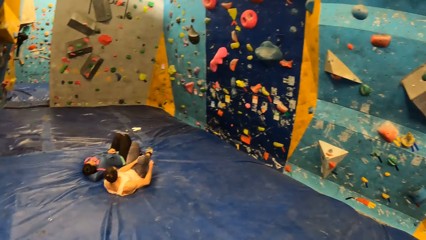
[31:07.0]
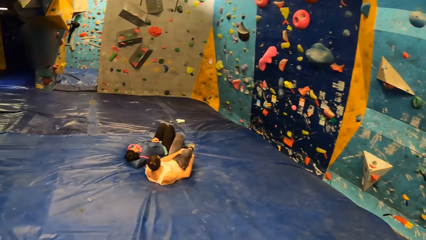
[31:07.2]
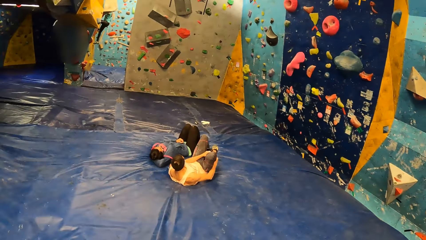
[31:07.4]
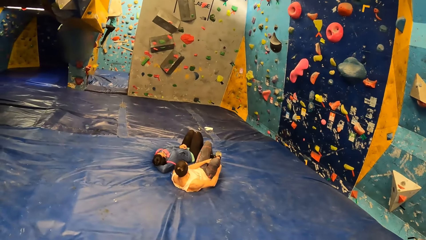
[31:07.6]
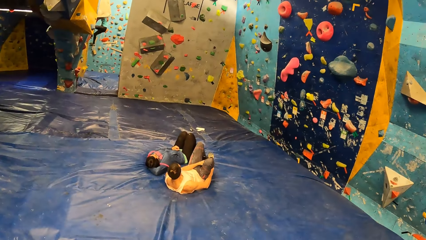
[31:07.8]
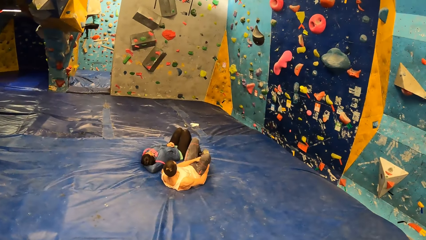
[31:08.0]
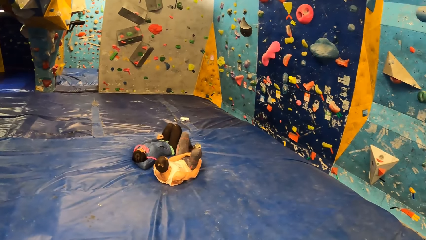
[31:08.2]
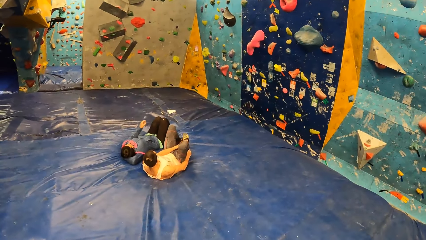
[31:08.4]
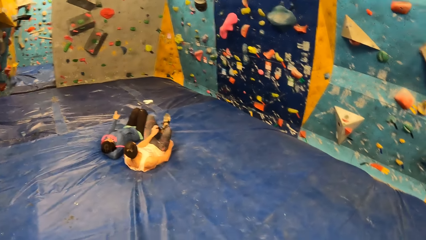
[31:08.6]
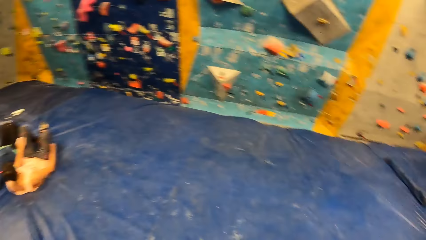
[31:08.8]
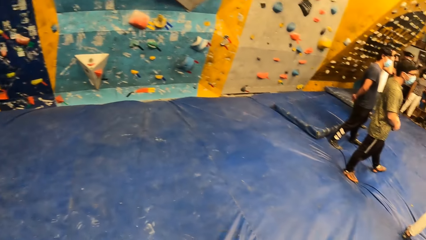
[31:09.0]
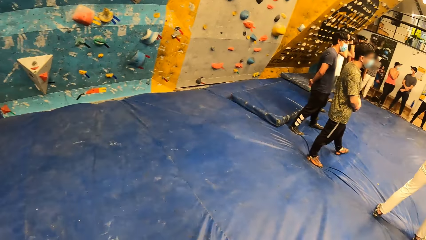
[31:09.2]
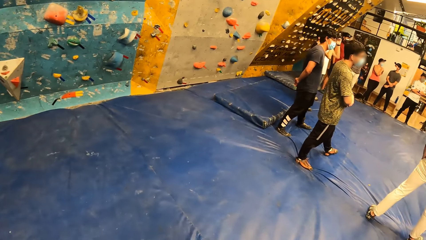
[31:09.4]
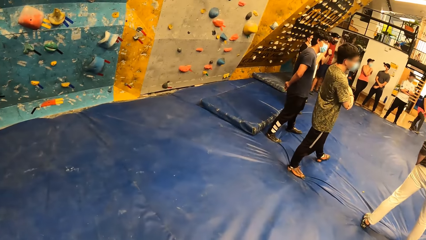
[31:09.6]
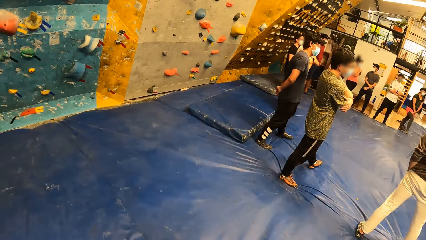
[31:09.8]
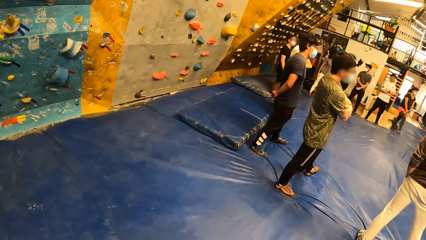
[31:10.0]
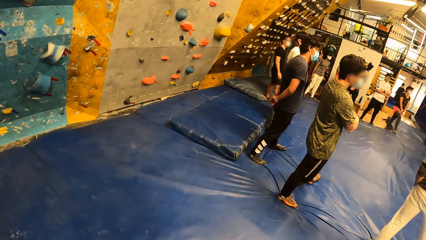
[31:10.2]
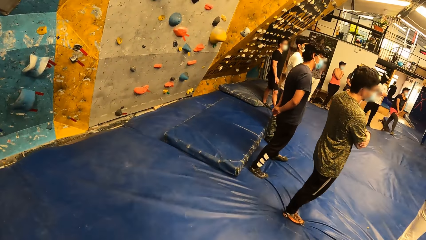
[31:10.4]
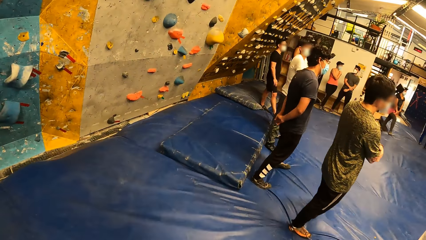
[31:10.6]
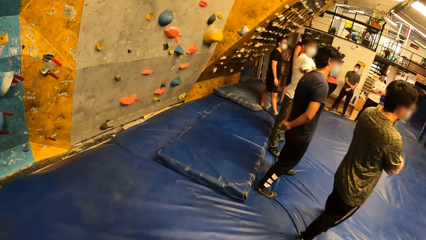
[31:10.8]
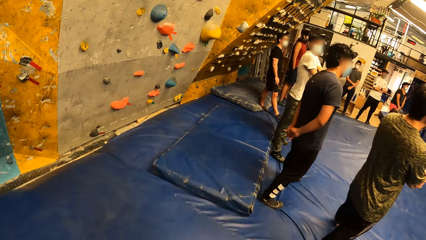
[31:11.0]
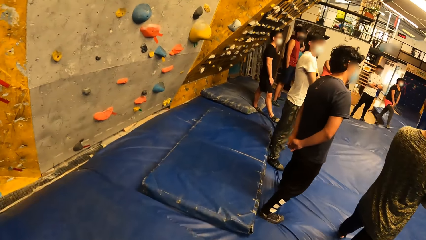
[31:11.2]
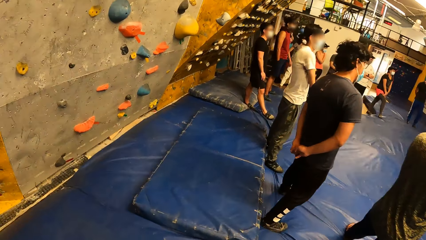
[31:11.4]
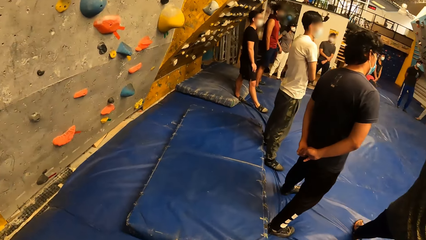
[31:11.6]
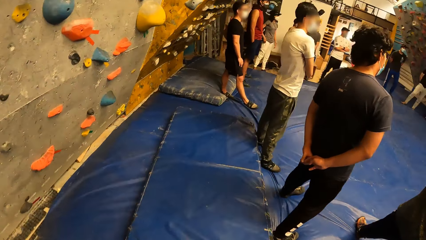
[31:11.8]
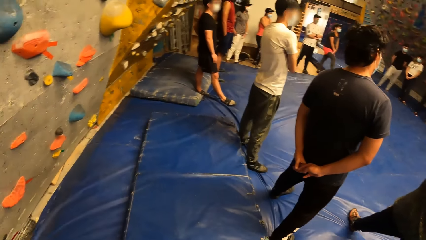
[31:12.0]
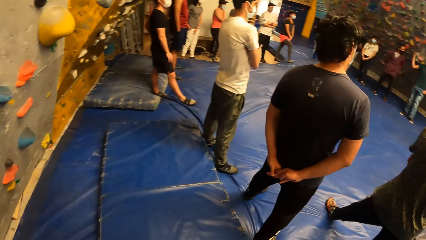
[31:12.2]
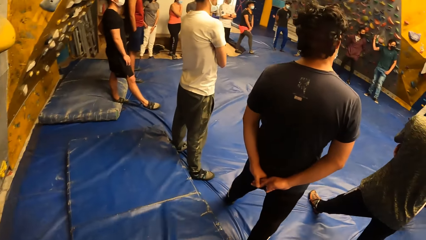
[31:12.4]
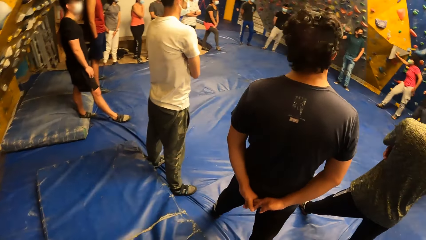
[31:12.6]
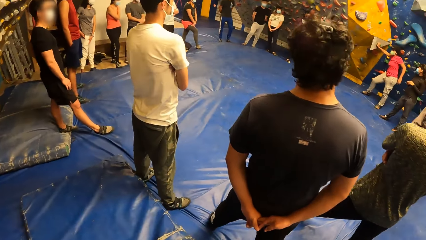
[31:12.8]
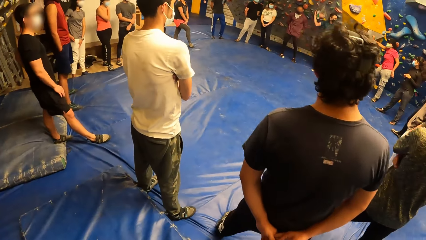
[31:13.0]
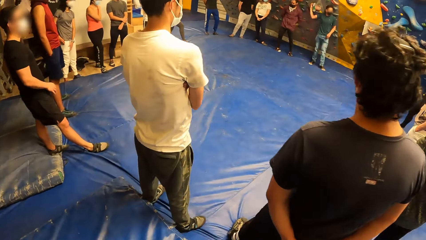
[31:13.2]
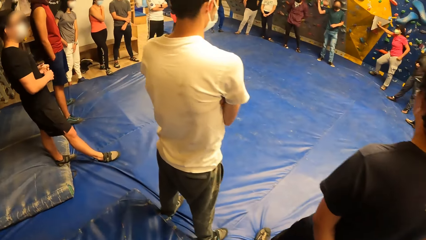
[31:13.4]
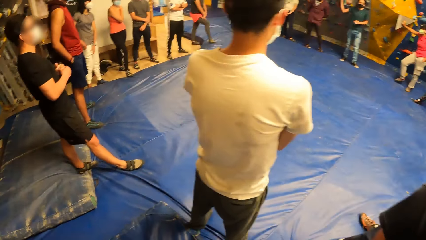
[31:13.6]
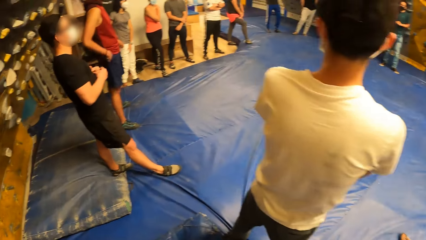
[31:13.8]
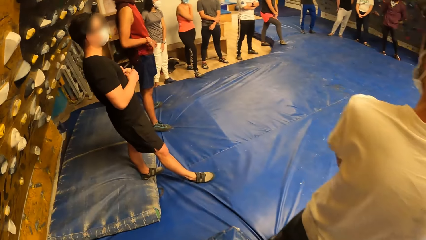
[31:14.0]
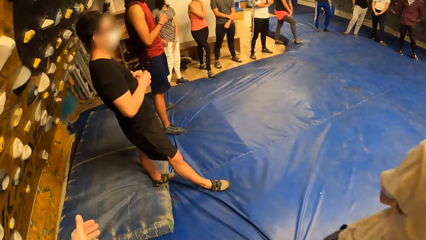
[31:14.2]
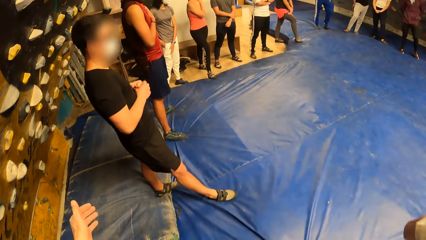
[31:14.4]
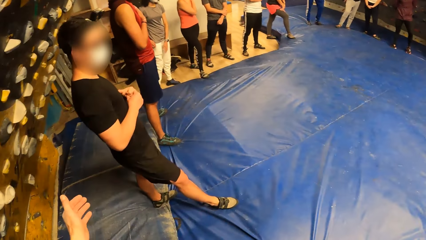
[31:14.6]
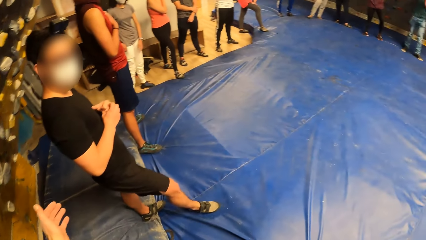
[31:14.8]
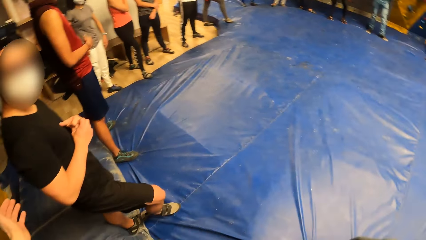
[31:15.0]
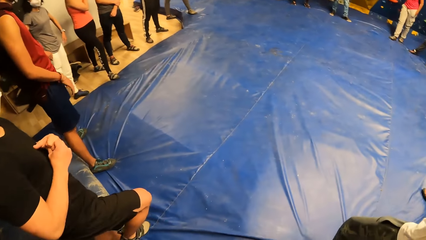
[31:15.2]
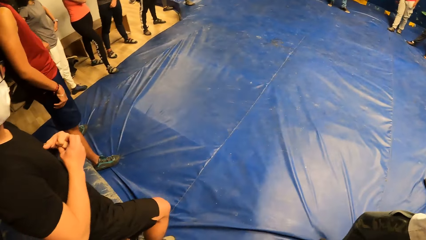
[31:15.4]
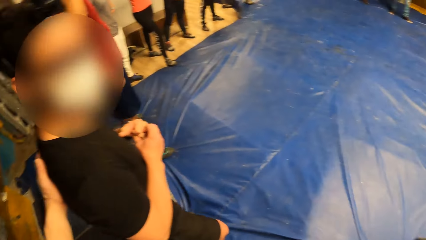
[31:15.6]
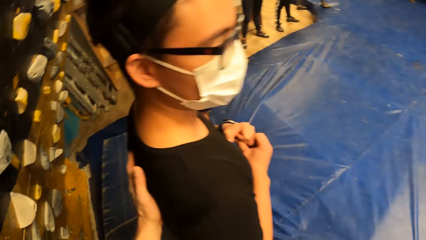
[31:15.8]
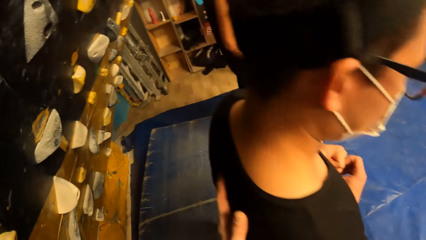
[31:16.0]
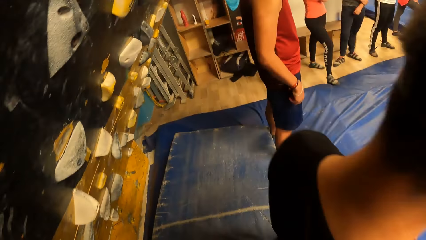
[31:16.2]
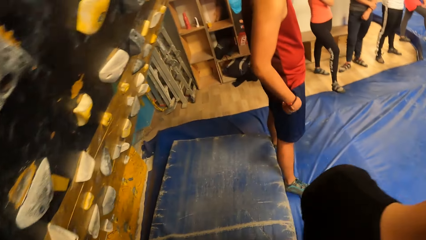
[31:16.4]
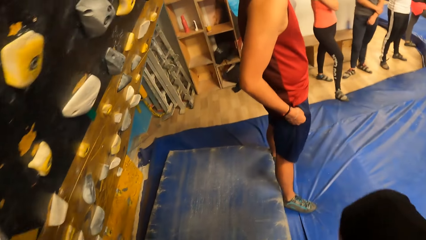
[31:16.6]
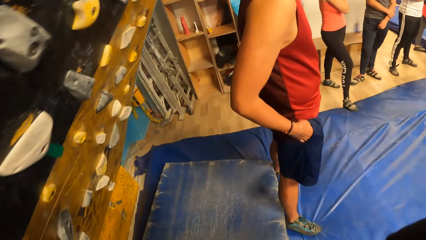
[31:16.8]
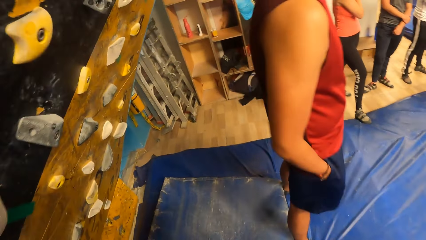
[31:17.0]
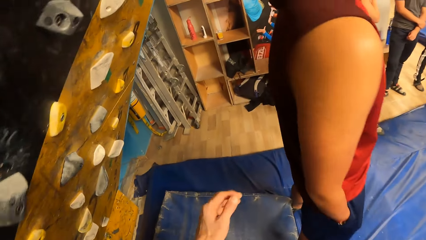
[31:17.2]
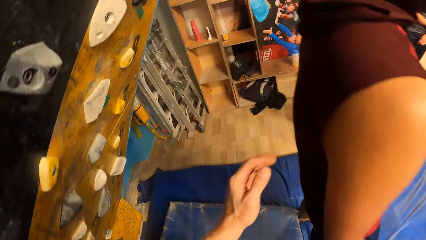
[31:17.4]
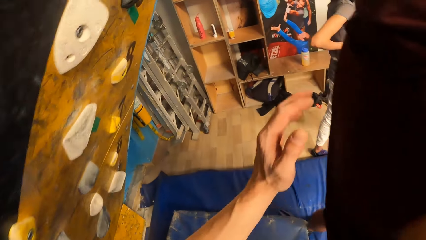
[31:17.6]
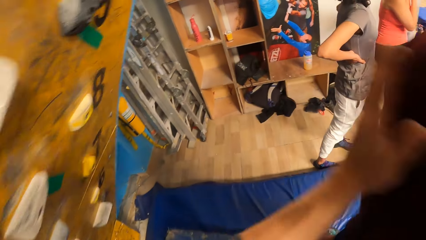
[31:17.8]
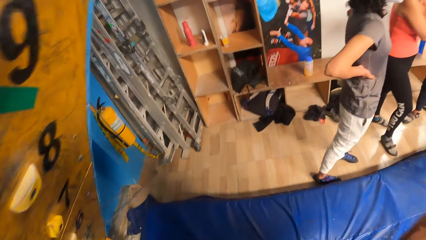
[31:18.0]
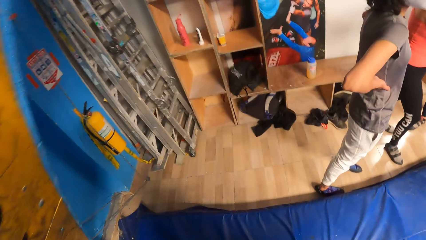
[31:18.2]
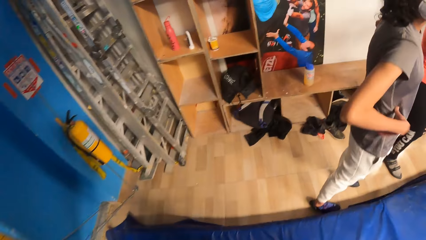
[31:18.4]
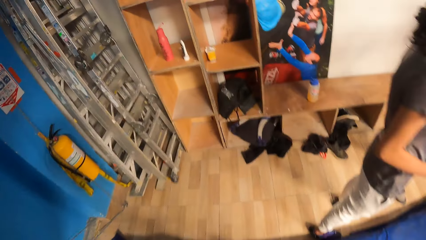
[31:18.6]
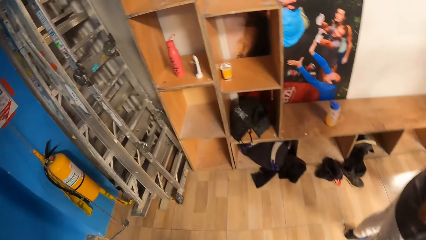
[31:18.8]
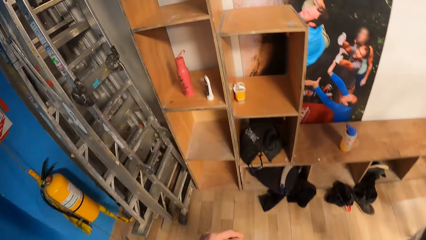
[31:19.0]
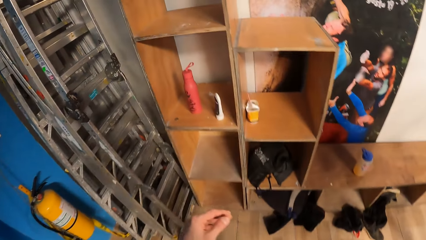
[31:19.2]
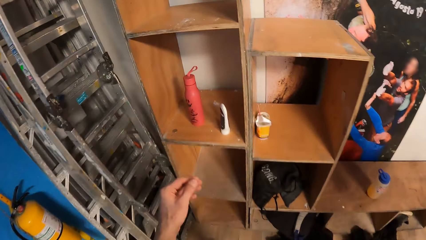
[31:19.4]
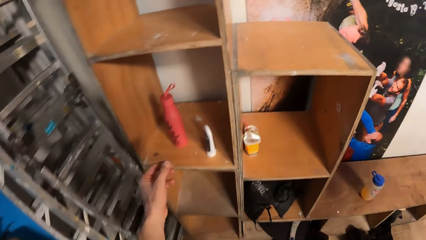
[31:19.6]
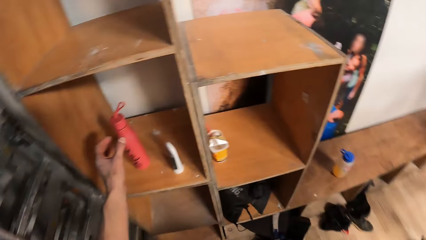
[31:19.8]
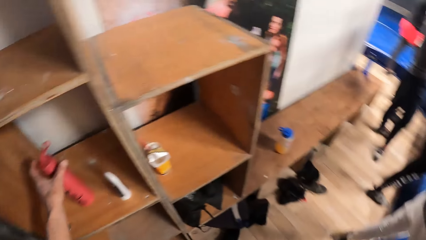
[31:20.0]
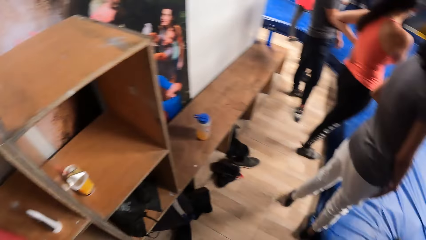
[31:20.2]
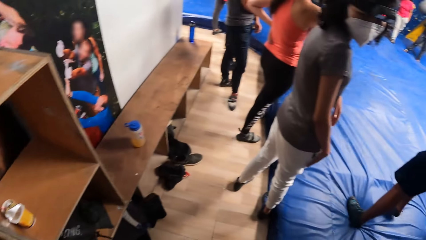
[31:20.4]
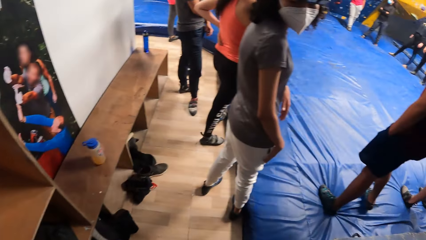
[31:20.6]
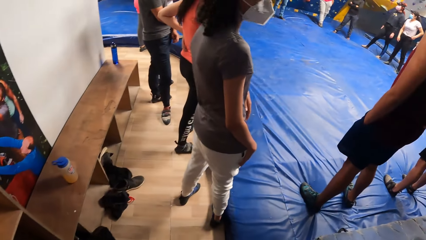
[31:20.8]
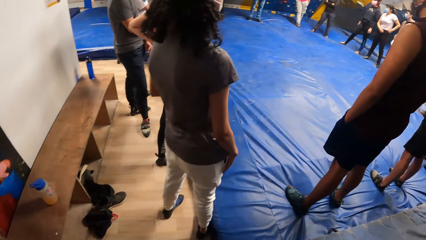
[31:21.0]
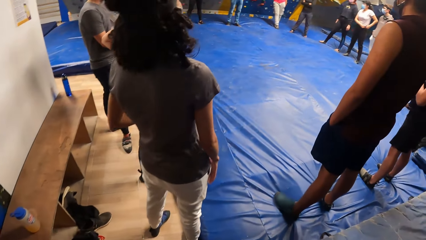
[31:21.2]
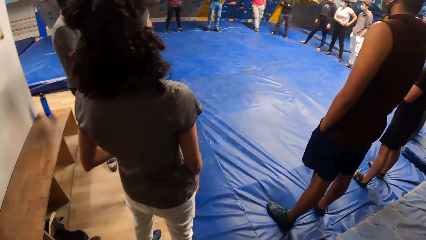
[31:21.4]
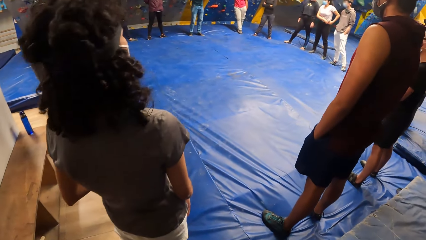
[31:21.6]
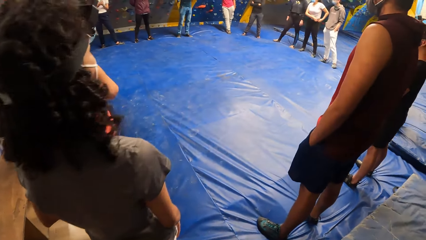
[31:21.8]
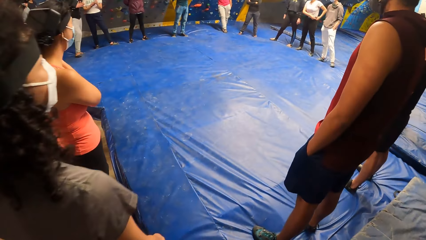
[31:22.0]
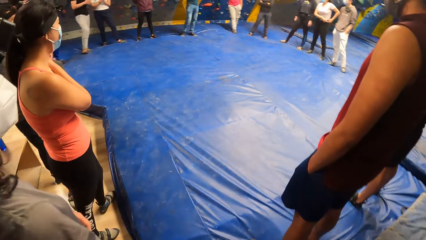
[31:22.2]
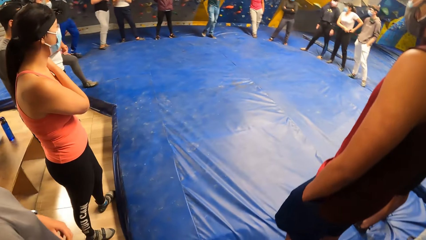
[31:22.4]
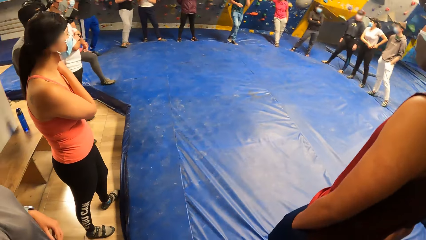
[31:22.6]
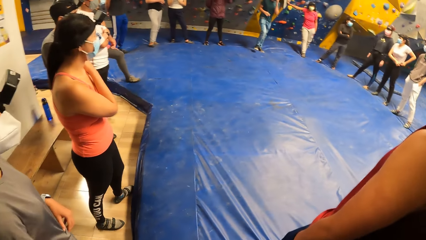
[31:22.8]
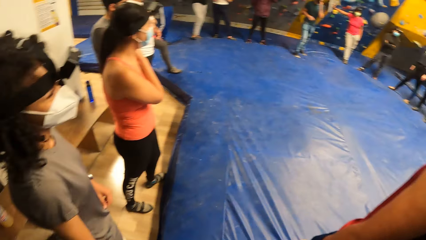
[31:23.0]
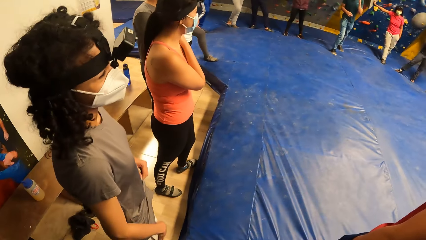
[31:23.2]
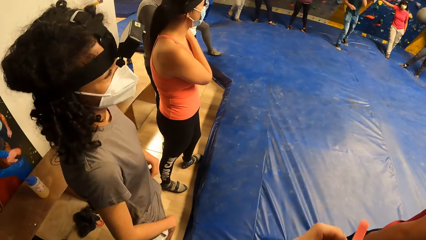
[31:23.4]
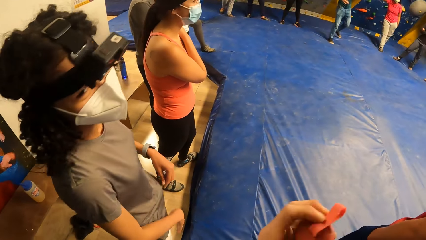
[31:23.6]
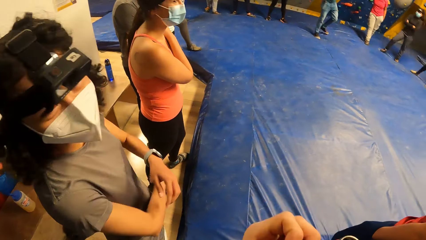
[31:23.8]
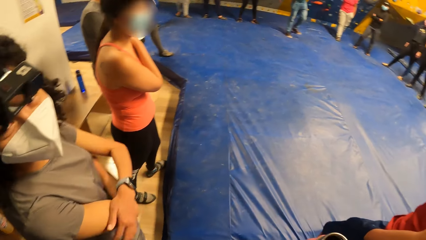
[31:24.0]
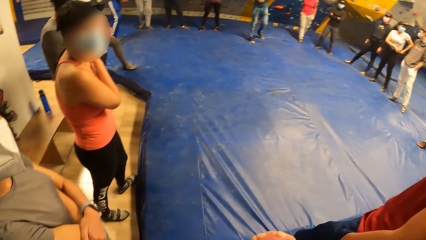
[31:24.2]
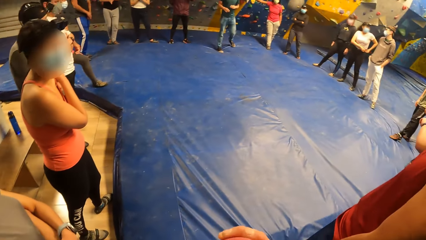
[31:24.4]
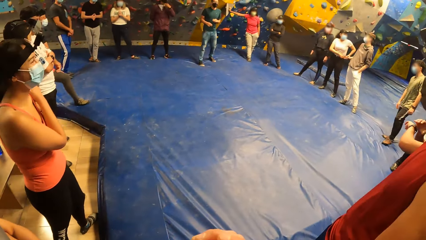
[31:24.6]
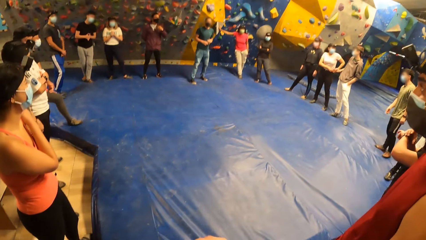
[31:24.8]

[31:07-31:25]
The camera wearer moves around the room. He moves his left hand. He touches a man's back with his left hand. He lifts his left hand. He taps another man's back with his left hand. He walks forwards. He picks up a water bottle from the shelf with his left hand. He moves closer to the playing circle. He opens the water bottle in his right hand with his left hand. He interacts with a lady.
